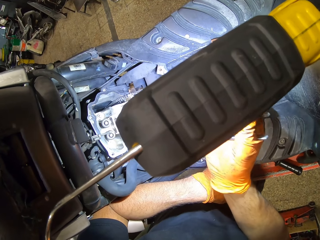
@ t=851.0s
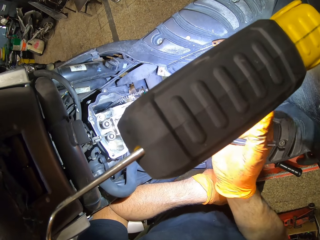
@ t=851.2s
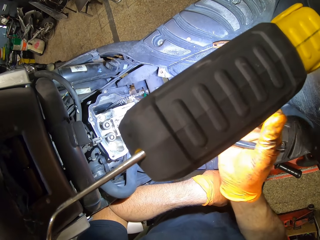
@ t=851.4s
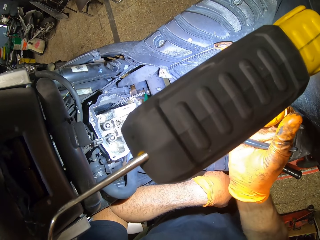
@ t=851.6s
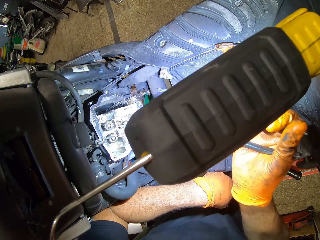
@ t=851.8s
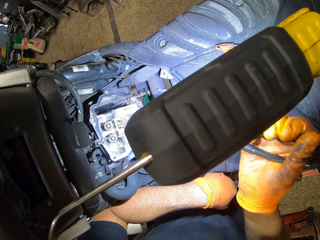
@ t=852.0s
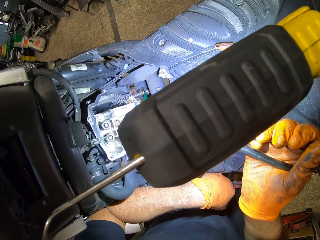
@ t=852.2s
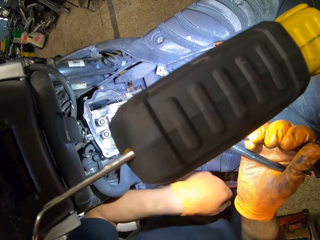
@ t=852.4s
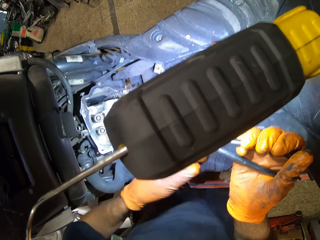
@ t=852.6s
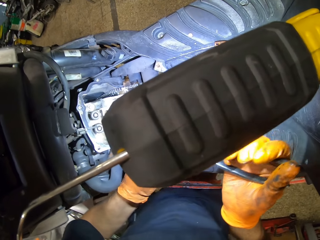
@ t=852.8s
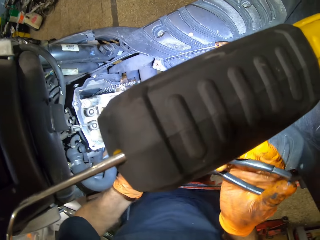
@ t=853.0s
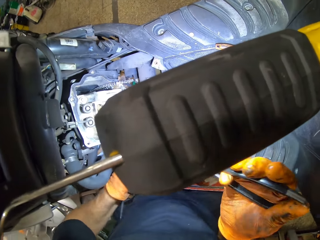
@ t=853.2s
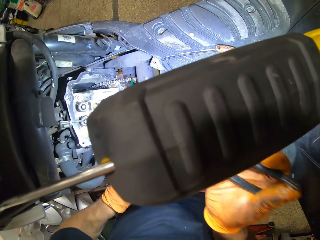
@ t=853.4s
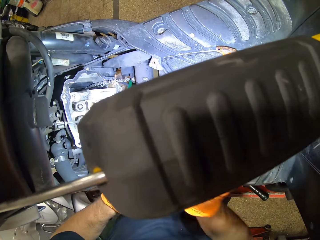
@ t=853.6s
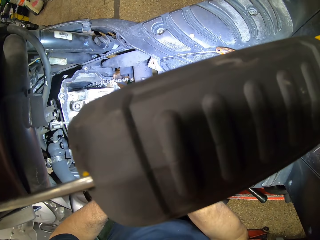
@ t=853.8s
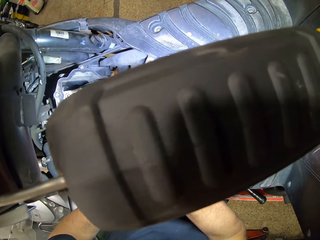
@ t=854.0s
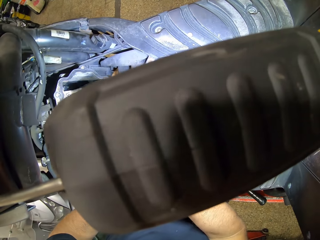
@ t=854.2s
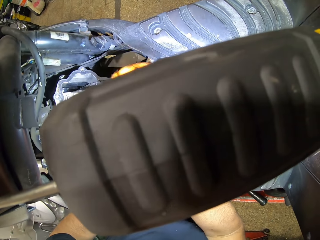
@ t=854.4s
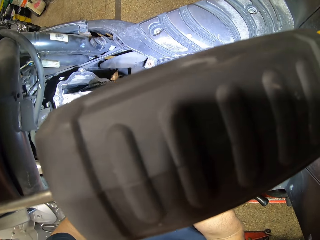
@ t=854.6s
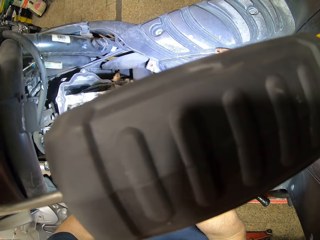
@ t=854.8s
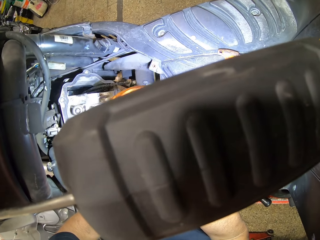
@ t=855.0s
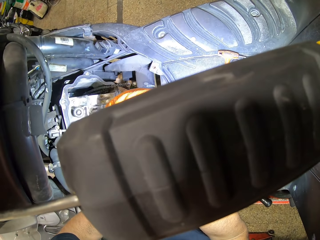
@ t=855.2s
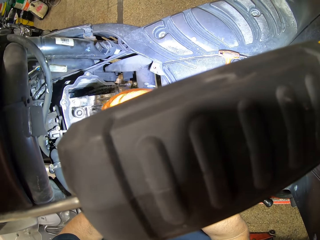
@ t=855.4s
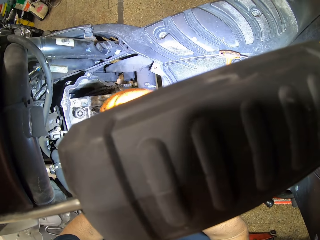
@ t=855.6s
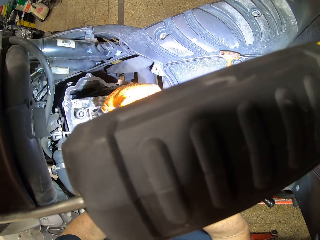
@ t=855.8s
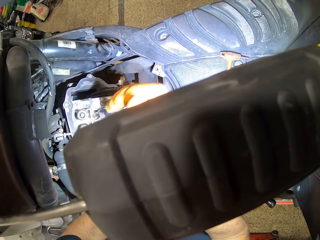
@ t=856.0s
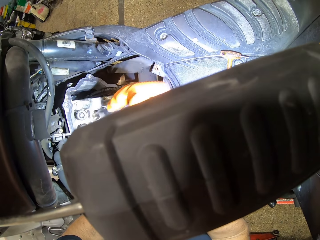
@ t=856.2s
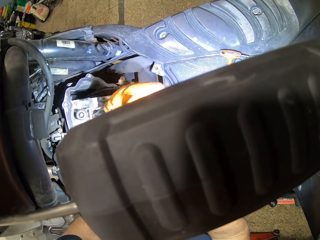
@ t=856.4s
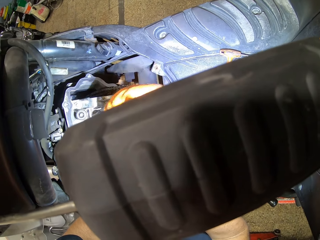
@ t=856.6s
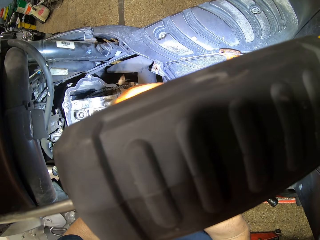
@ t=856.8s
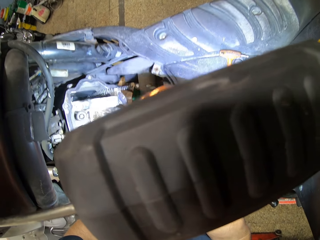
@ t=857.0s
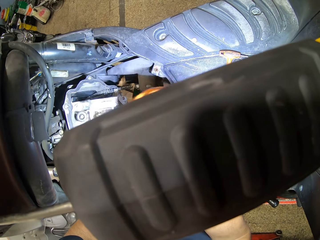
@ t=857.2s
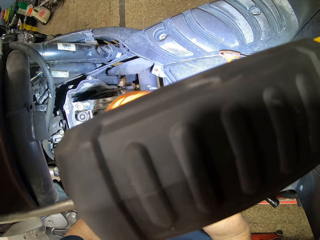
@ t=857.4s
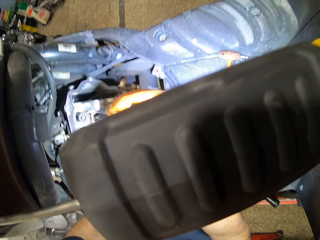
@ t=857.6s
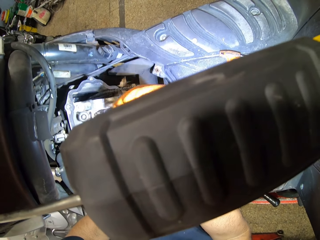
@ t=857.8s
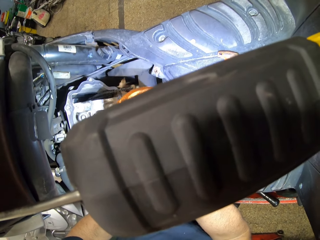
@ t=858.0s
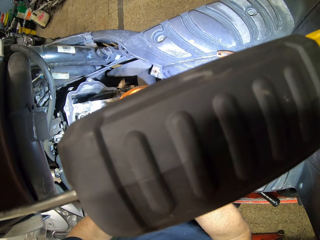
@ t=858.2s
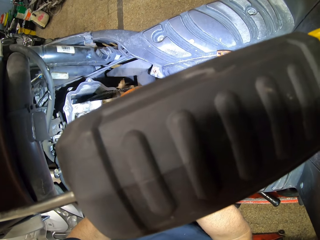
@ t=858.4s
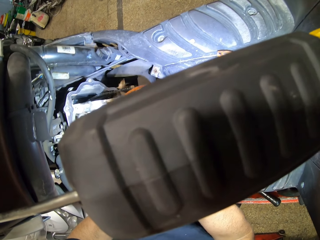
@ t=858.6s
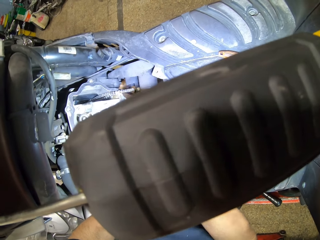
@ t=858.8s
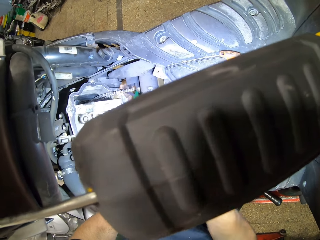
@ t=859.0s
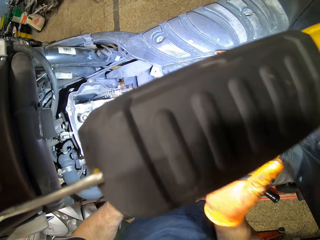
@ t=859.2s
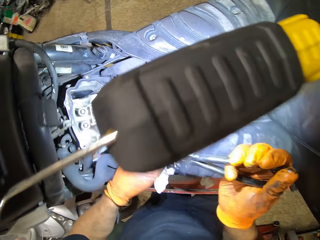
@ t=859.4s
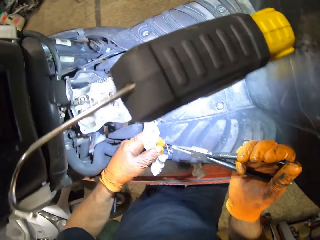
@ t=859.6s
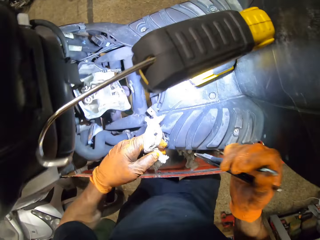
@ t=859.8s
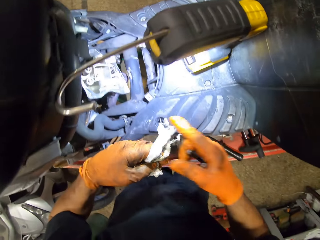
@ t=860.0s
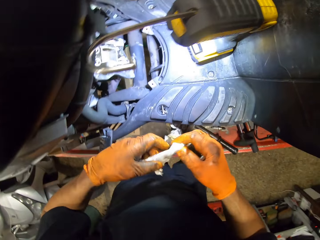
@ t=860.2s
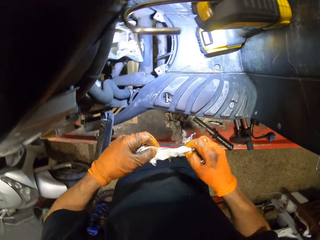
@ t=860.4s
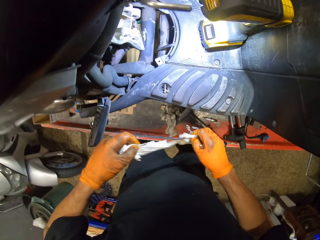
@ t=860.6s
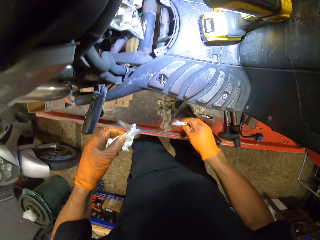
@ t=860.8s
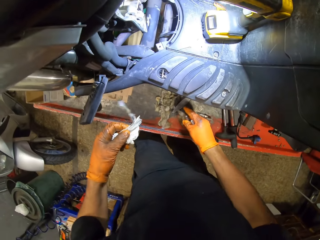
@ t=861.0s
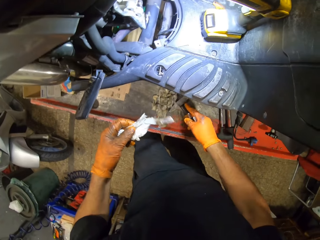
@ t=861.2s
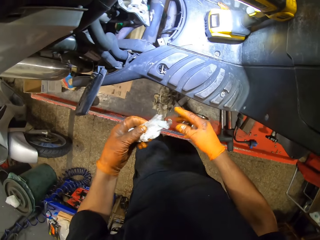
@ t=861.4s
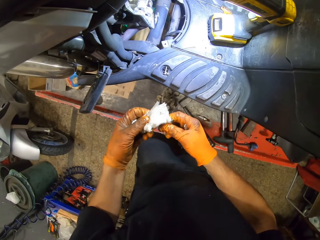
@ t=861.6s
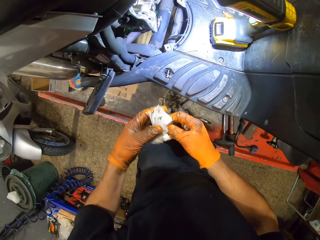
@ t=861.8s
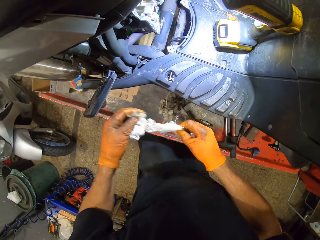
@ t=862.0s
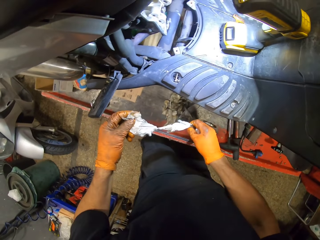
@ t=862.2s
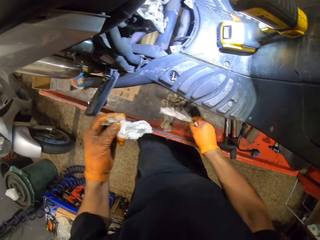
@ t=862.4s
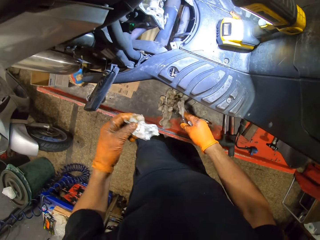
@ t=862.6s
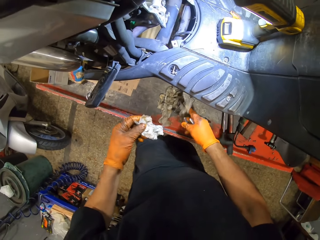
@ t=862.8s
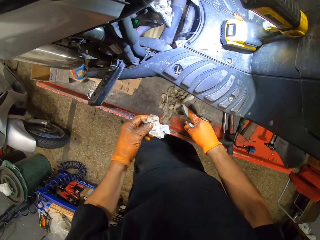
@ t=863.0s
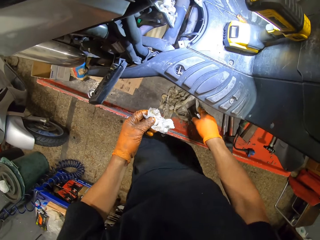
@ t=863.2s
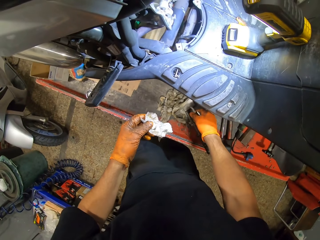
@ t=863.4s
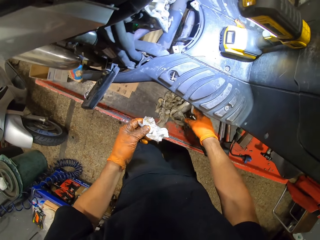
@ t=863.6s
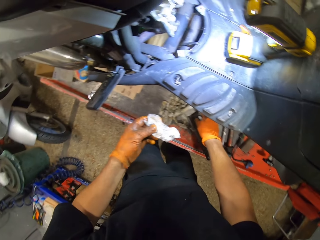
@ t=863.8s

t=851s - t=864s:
The camera wearer takes off the tissue paper. He drops pieces of tissue paper on the work bench with his gloved right hand.

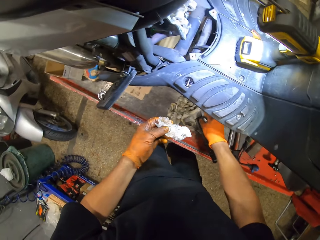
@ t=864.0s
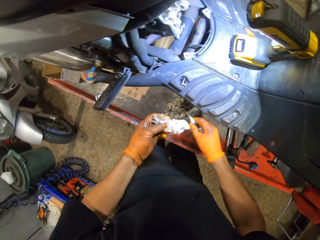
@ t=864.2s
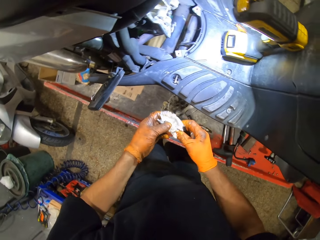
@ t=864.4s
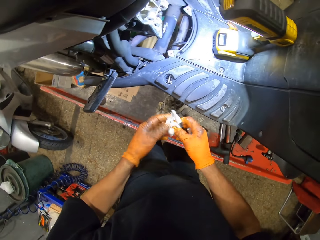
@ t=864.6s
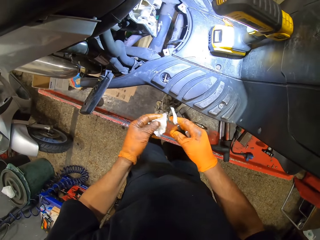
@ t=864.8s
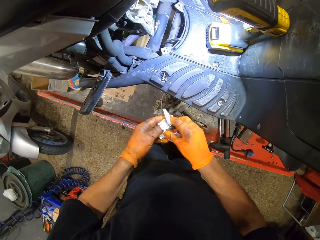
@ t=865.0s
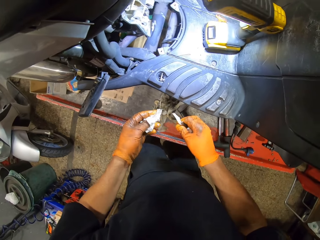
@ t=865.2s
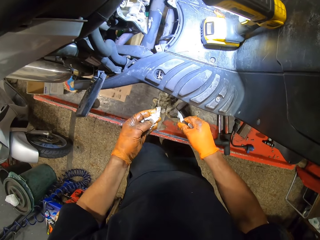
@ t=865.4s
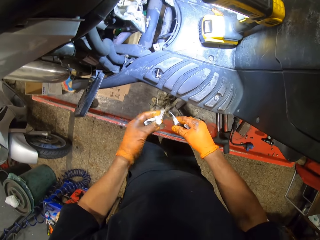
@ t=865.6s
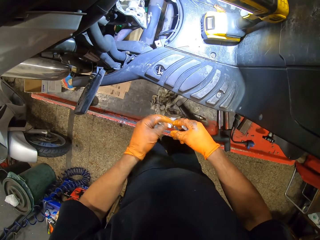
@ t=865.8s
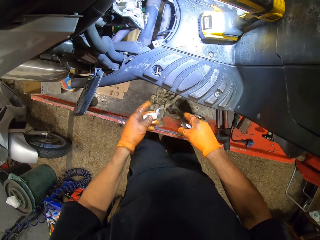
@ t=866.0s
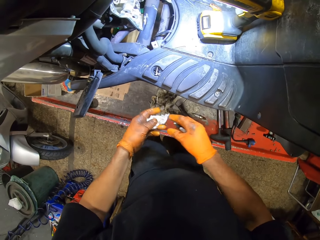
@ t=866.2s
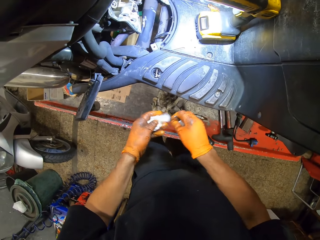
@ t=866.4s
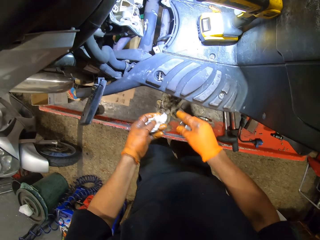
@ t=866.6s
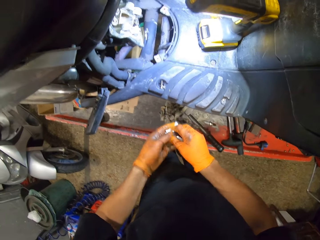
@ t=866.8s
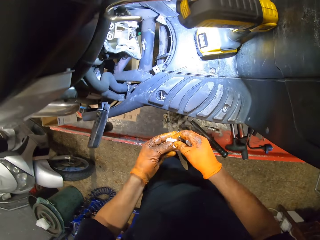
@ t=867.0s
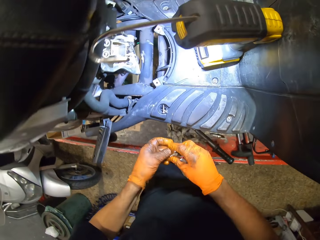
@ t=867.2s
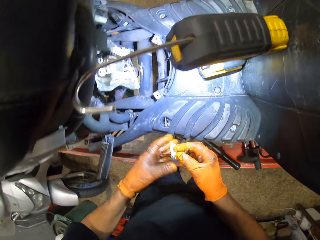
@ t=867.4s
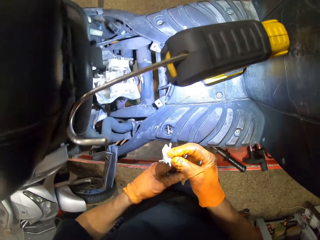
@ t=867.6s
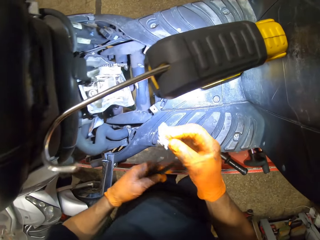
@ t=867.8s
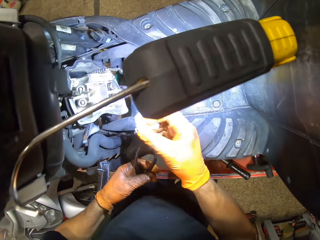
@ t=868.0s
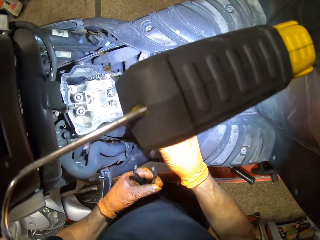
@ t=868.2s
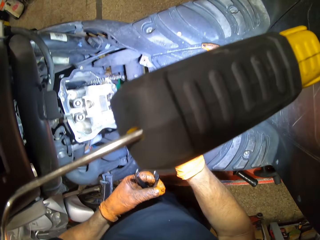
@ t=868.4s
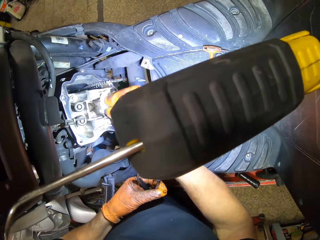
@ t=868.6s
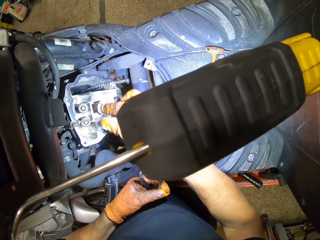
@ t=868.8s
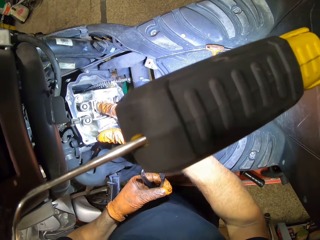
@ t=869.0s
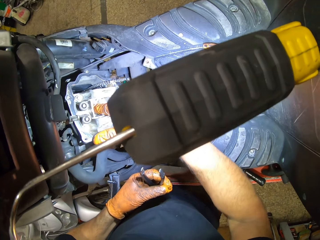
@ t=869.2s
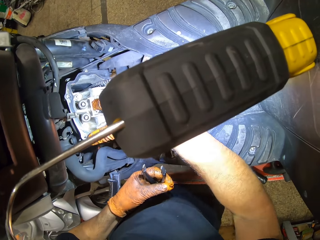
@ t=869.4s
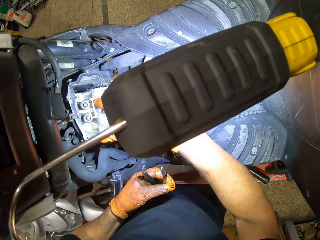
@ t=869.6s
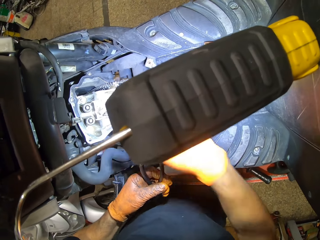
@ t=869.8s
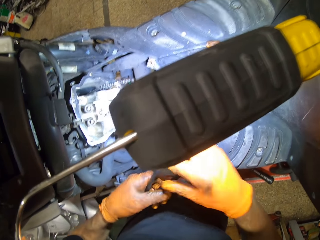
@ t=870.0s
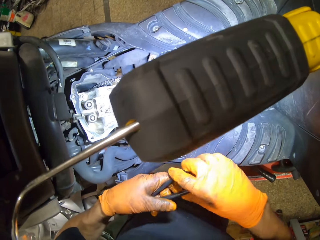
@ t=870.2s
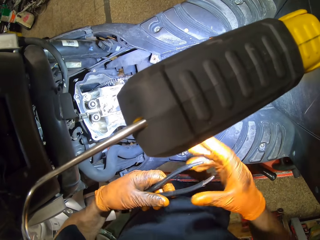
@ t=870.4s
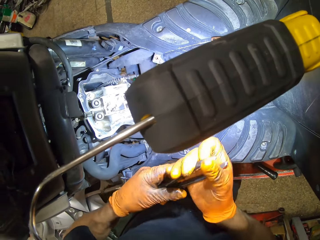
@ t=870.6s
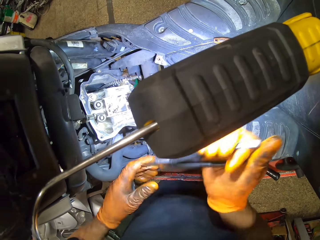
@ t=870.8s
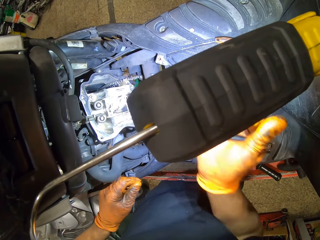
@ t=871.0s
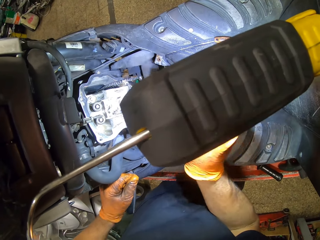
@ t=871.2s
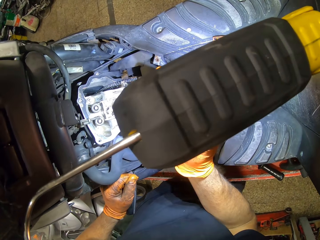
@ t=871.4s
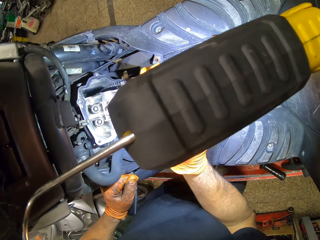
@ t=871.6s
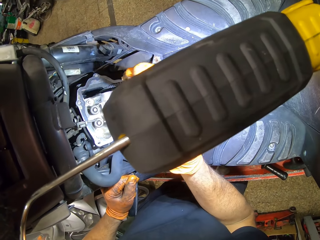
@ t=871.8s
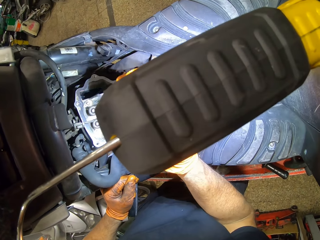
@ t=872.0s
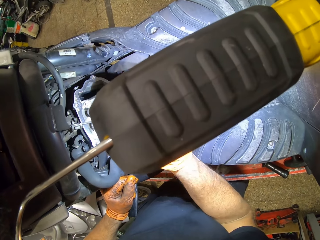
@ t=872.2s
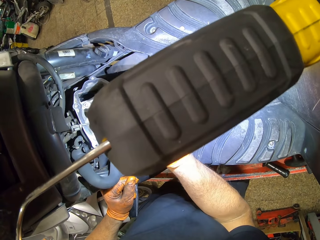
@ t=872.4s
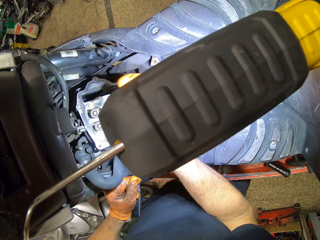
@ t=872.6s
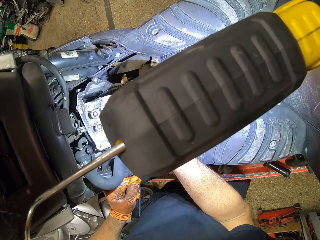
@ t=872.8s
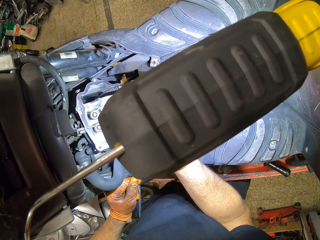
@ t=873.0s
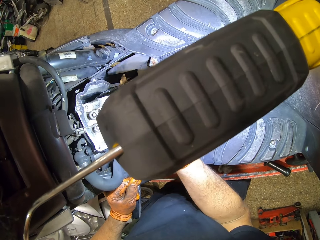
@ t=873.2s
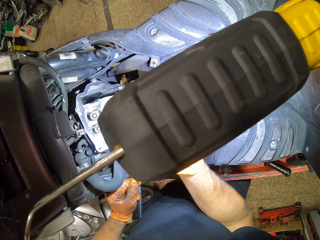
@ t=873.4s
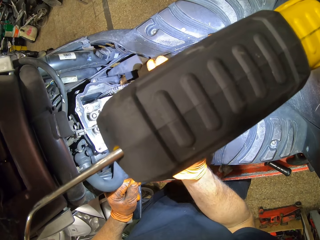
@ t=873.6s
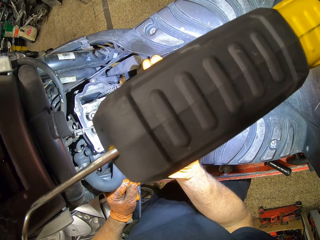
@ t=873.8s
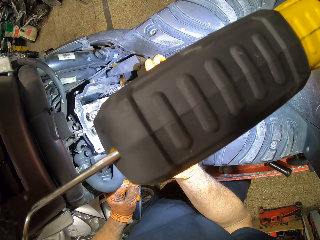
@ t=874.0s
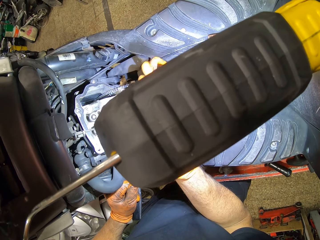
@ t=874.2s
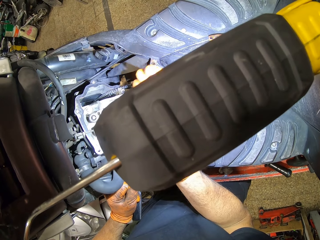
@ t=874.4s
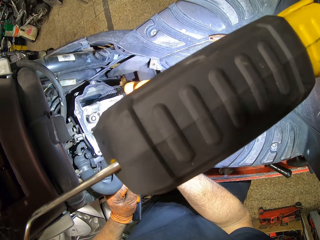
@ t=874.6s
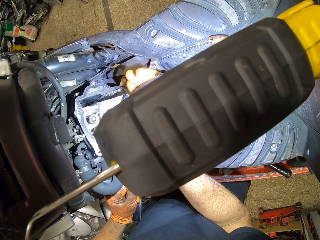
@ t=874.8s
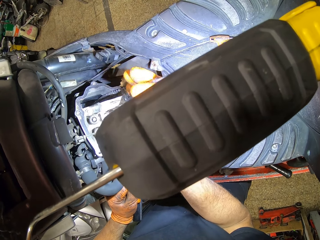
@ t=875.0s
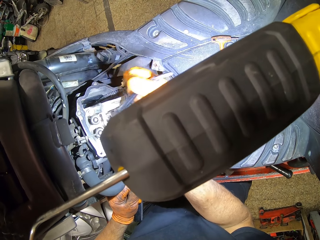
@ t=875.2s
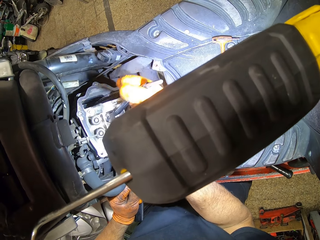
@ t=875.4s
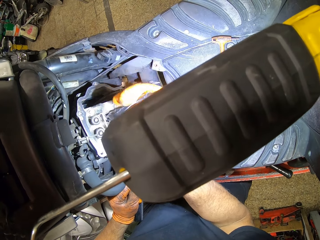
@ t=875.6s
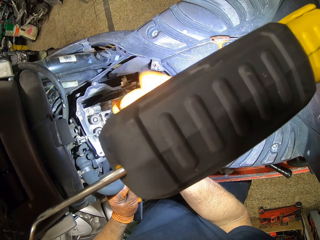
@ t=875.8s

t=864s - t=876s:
The camera wearer folds the tissue paper. He fixes the tissue in the engine. He puts his gloved right hand finger in the engine block. He holds the nose plier with his gloved right hand in the engine block. He fixes the pliers on the engine. He wipes the engine with the tissue paper.
